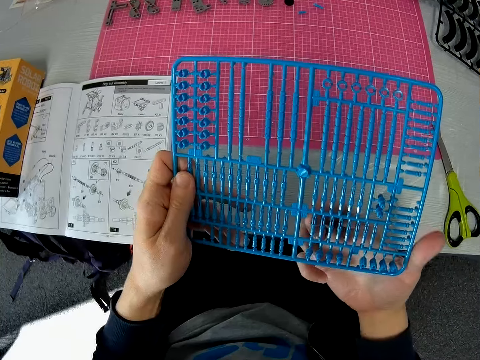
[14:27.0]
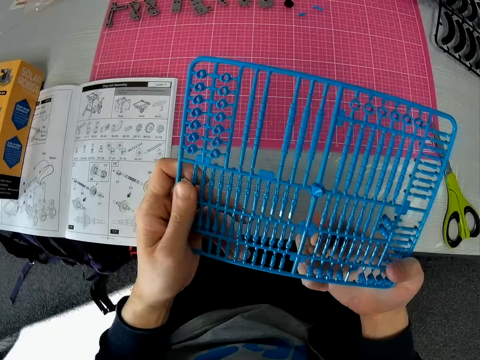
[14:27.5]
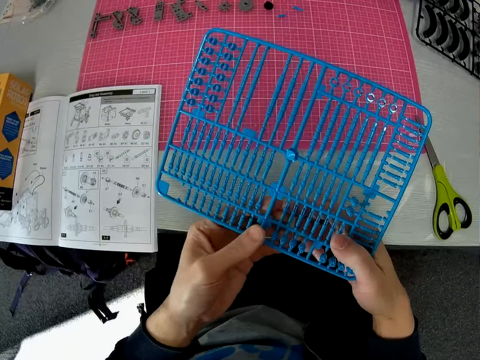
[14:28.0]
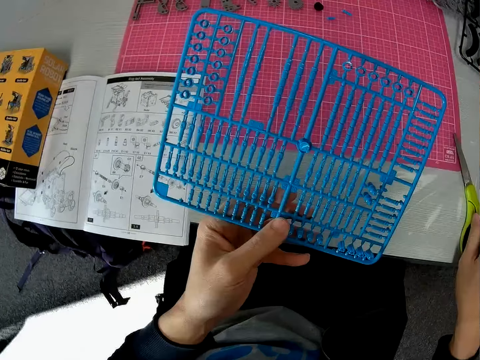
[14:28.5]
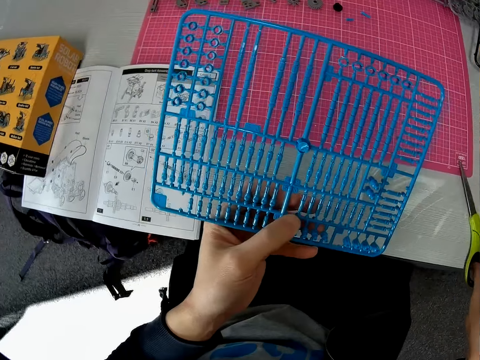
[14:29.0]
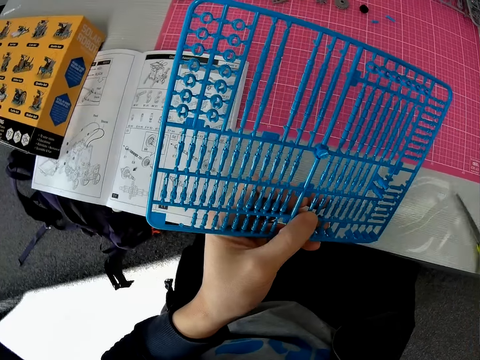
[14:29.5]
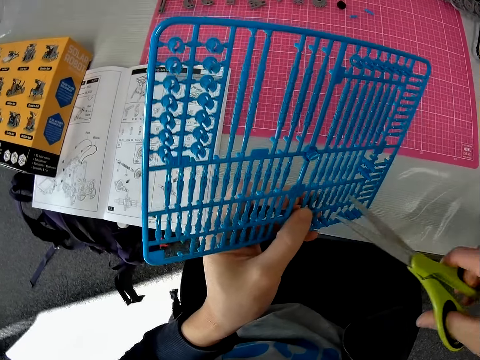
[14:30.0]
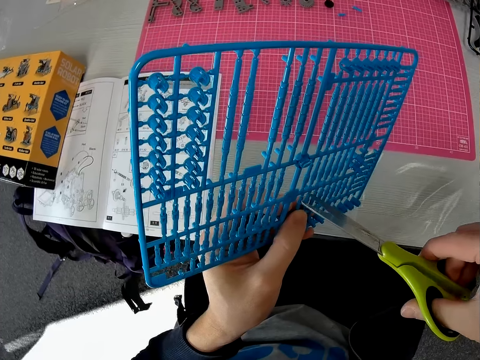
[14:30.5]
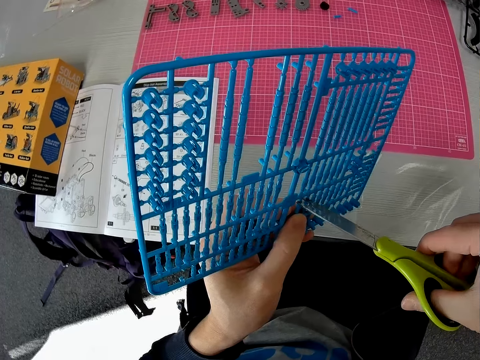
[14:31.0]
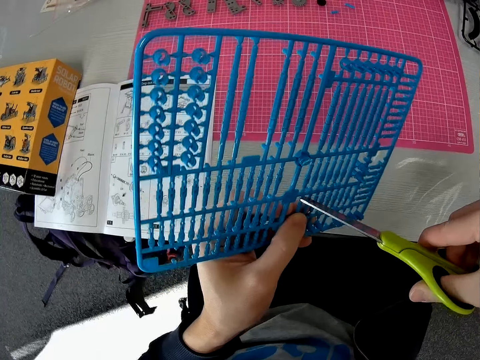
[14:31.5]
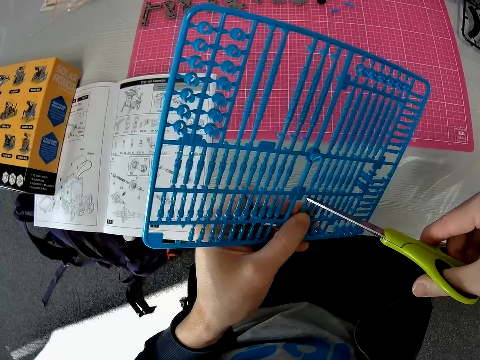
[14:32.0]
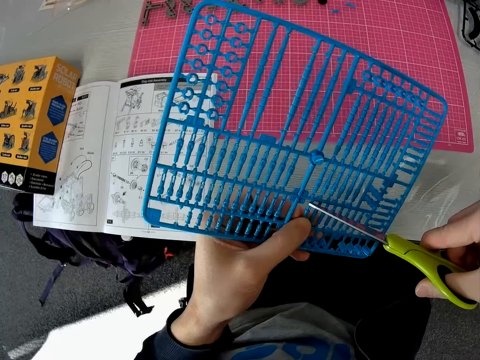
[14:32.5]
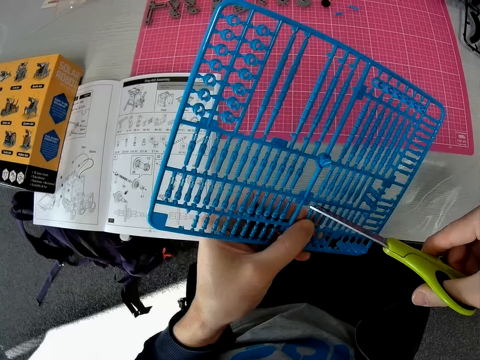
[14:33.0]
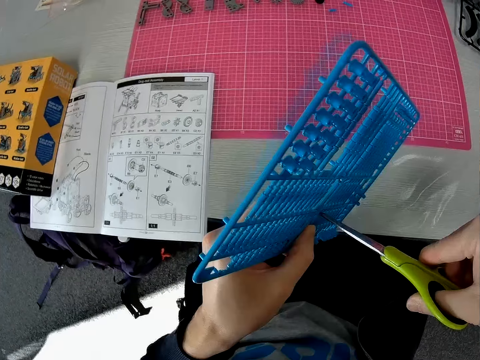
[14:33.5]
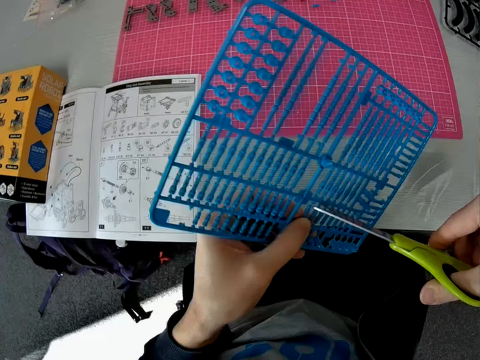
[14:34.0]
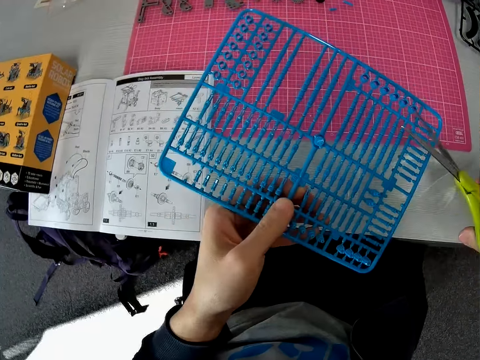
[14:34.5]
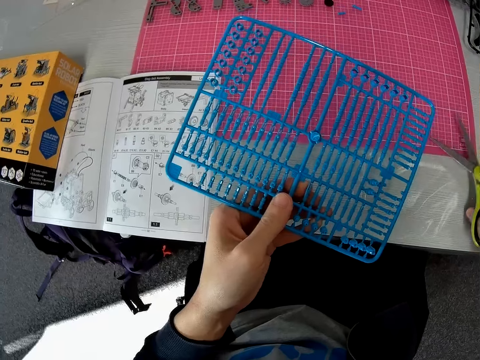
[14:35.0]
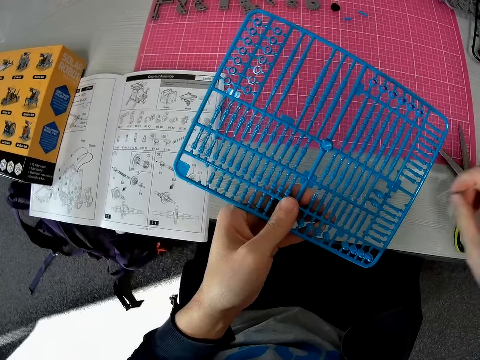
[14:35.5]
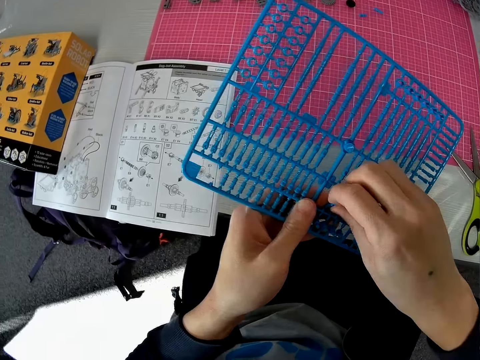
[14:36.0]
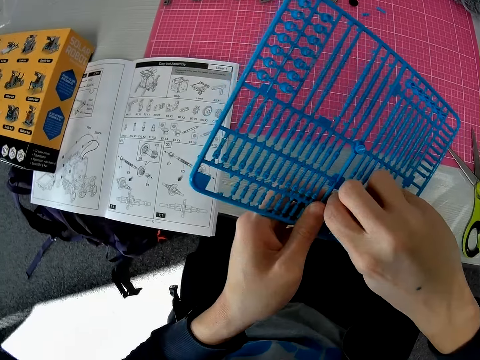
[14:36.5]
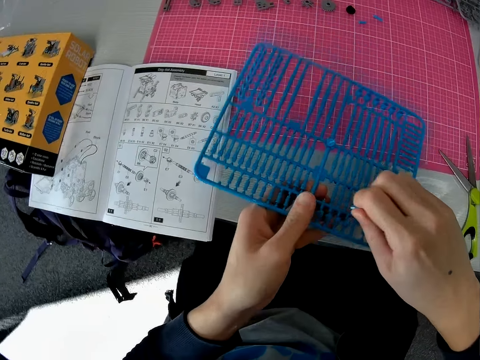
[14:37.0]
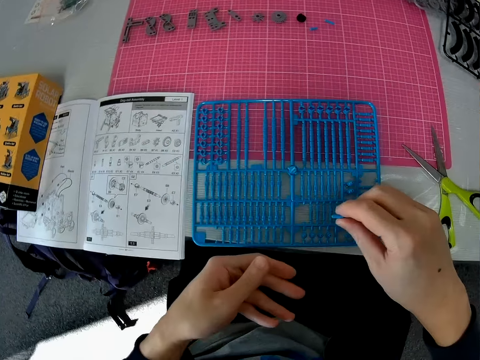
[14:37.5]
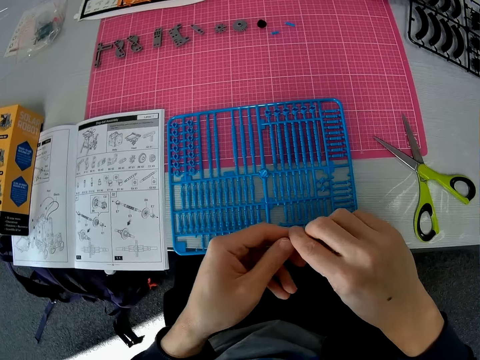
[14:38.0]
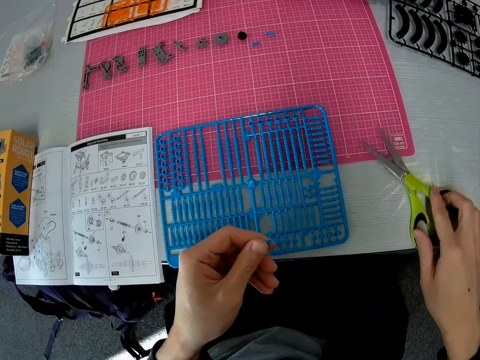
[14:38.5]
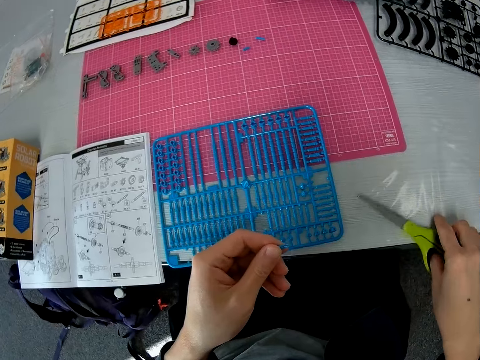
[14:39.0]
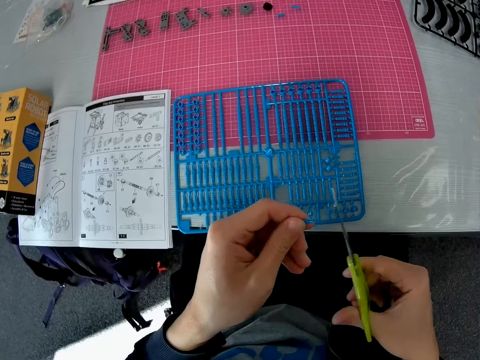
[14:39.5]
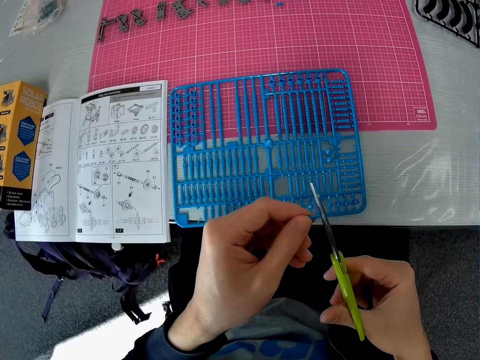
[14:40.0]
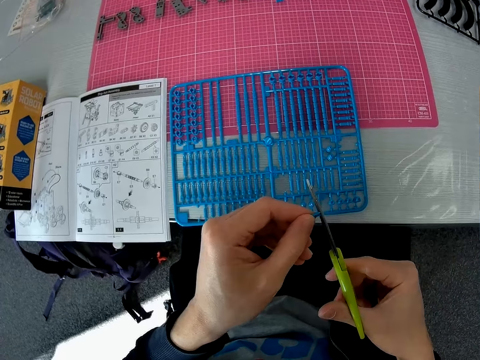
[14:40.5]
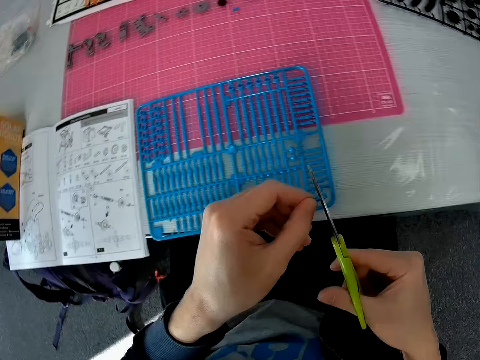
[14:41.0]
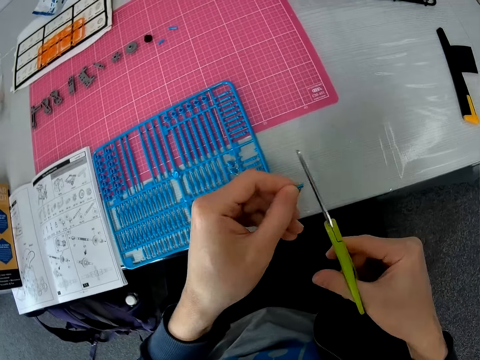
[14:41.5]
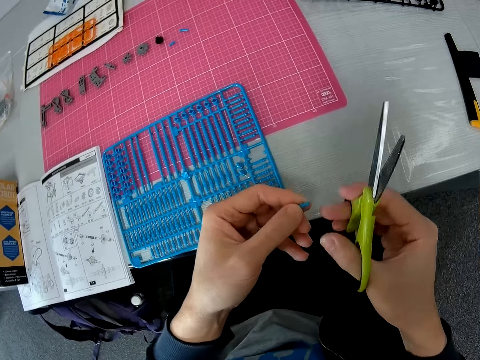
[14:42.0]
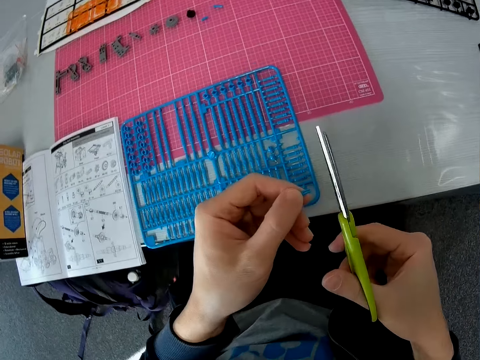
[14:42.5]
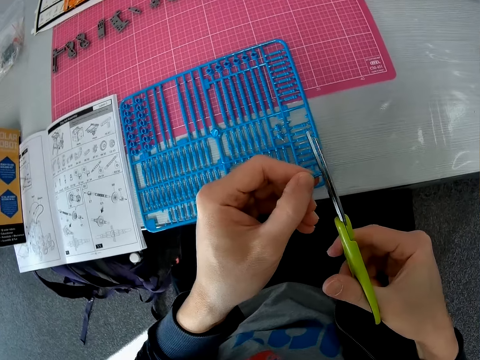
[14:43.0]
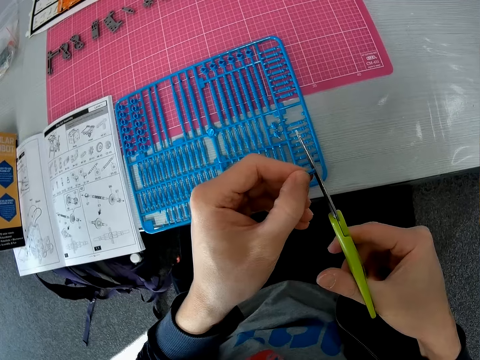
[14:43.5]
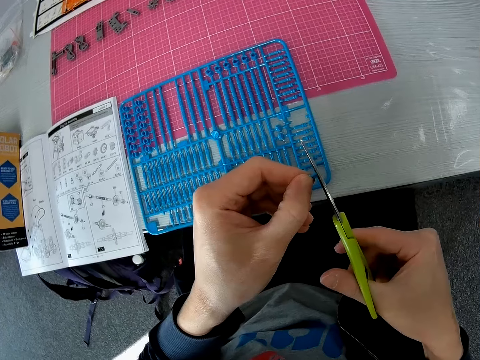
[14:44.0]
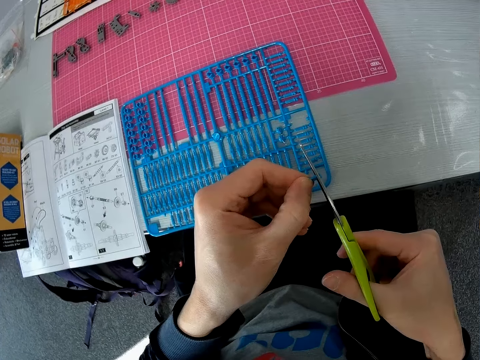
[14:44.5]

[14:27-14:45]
The camera wearer touches the components on the plastic grid with his right hand. He picks up the scissors from the table with his right hand. He cuts the plastic grid with the scissors. He drops the scissors on the table with his right hand. He removes a component or plastic craft piece from the plastic grid with his right hand. He drops the plastic grid on the cutting sheet with his left hand. He transfers the component to his left hand. He picks up the scissors from the table with his right hand. He cuts the component in his left hand with the scissors. He lifts the scissors. He cuts the plastic craft piece.

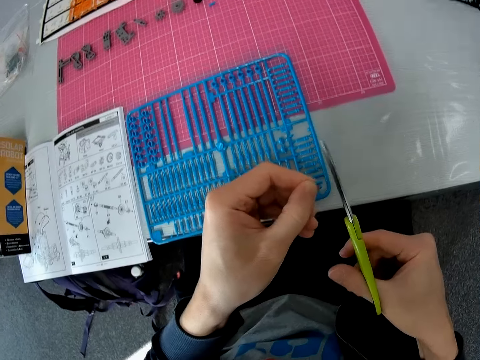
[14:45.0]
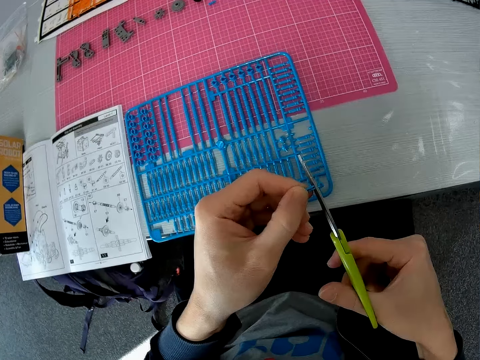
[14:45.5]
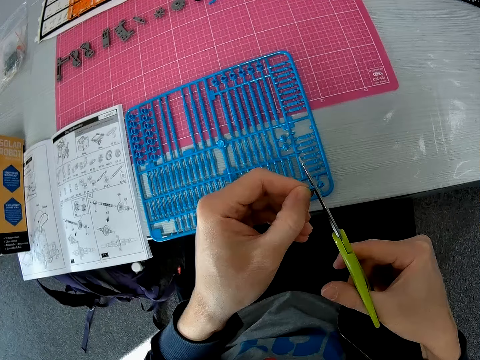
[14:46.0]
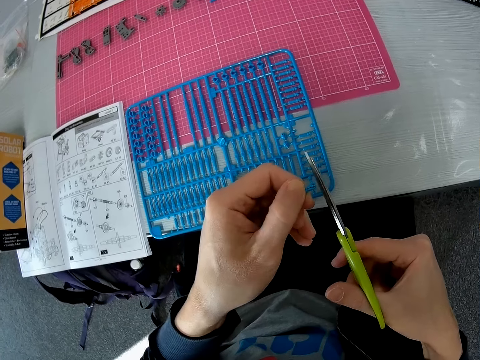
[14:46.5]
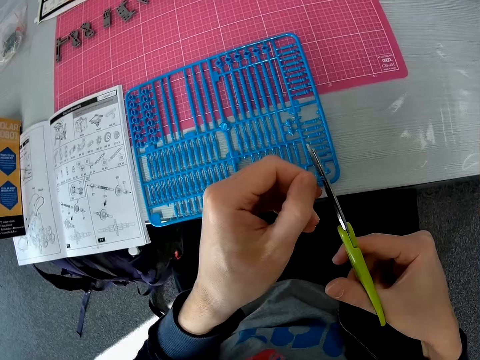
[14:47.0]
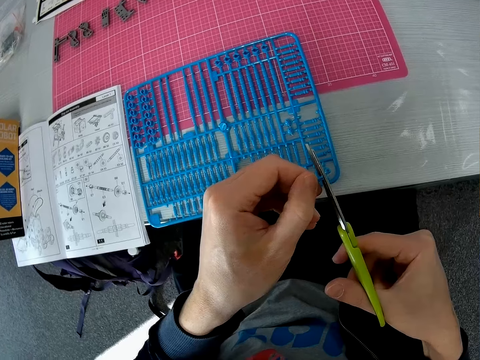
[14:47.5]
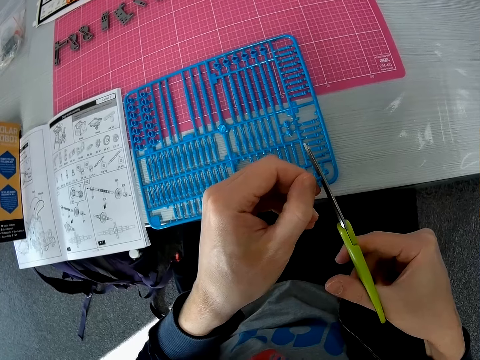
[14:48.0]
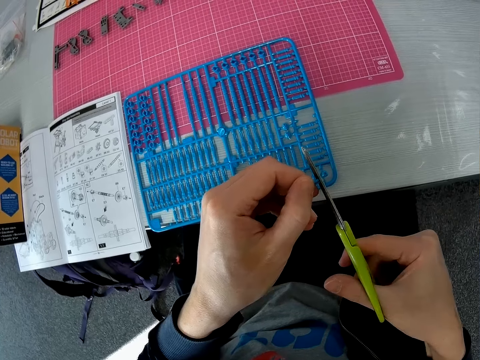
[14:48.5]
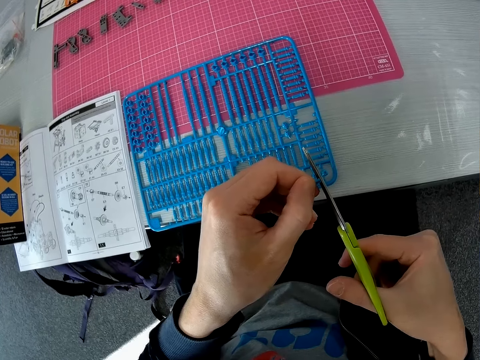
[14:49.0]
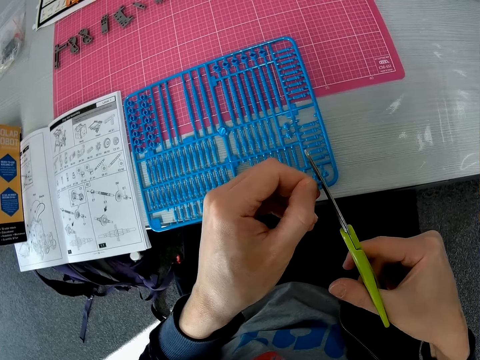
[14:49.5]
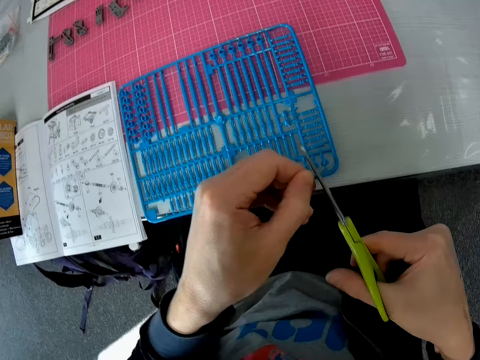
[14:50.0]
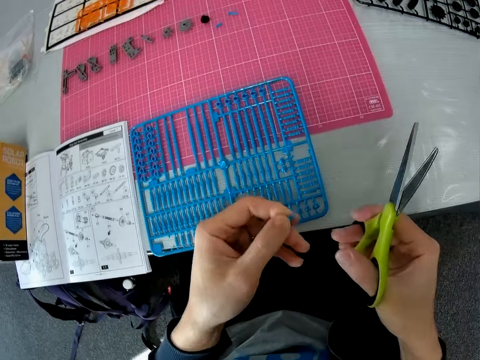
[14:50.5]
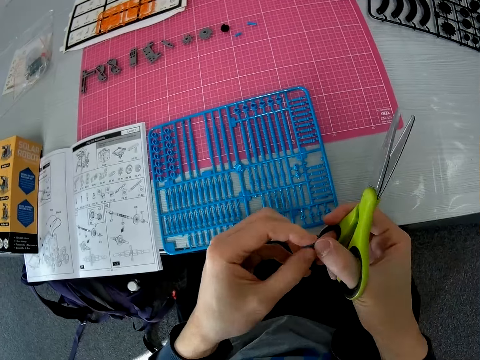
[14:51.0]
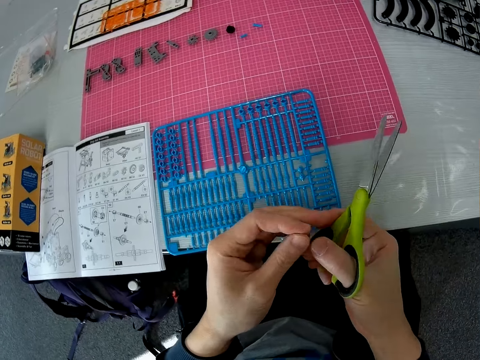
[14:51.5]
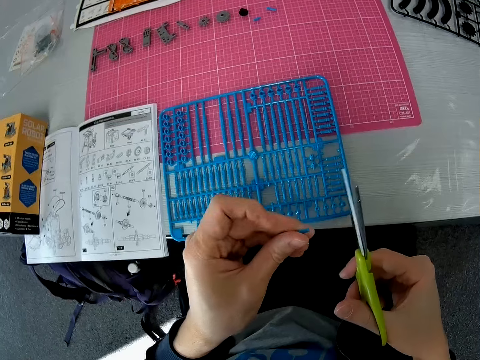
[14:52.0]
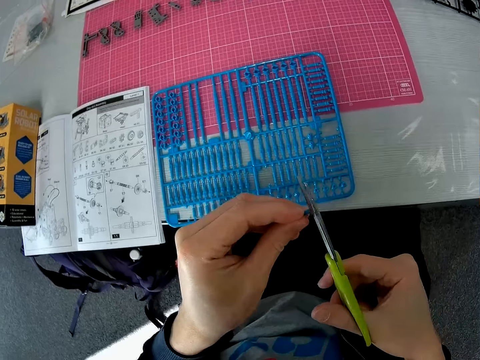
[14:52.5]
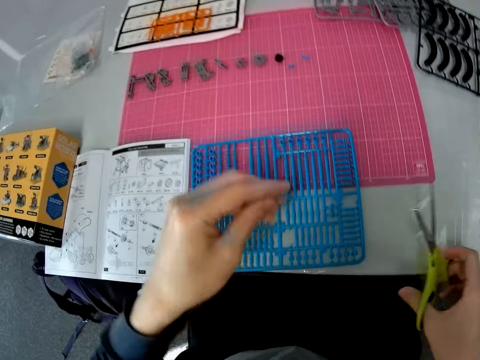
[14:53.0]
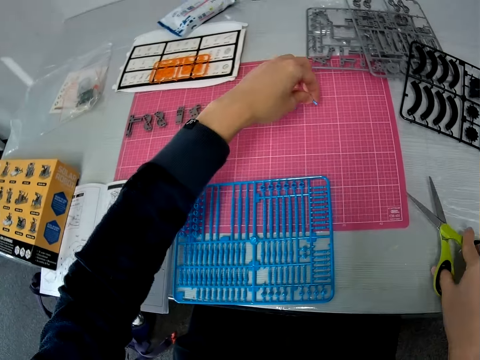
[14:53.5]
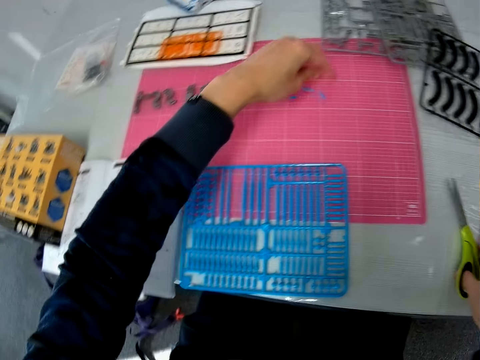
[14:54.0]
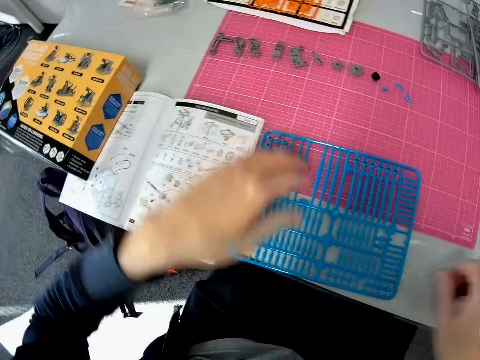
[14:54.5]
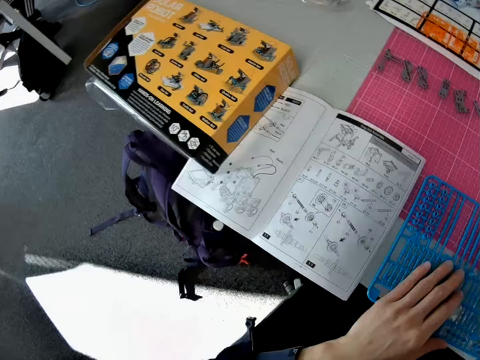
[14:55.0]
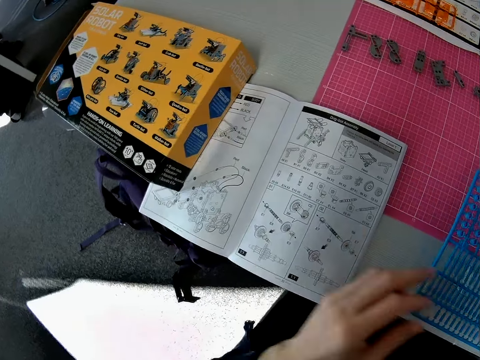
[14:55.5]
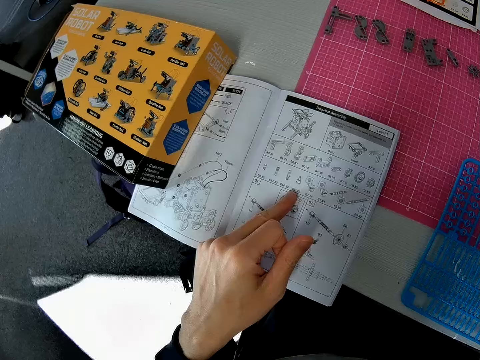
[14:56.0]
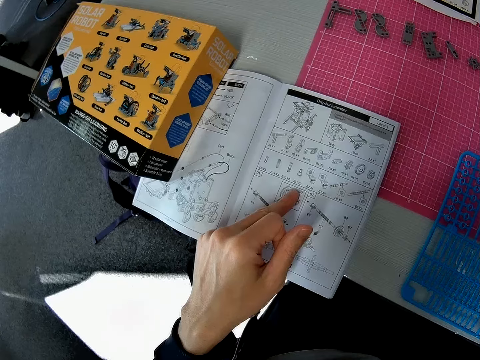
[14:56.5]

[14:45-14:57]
The camera wearer holds the component with both hands. He drops the component on the cutting sheet with his left hand. He drops the scissors on the table with his right hand. He moves the plastic grid with both hands. He touches the book on the table with his left hand. He reads the manual.
